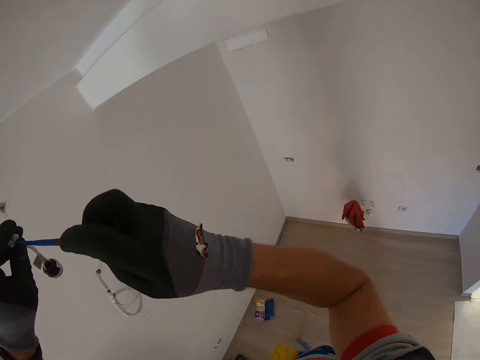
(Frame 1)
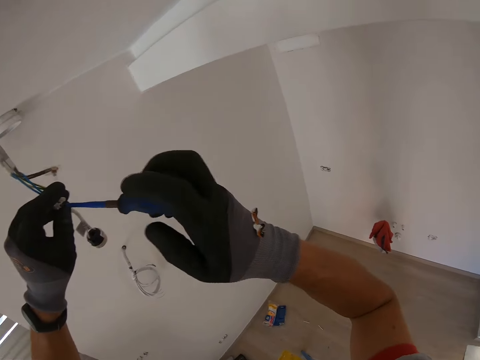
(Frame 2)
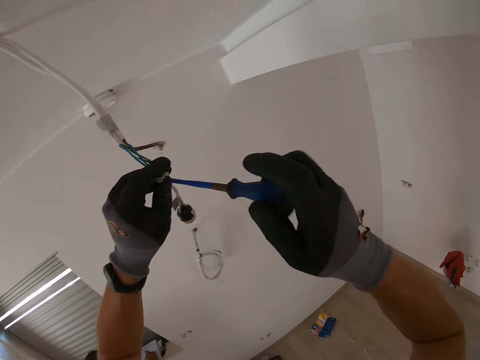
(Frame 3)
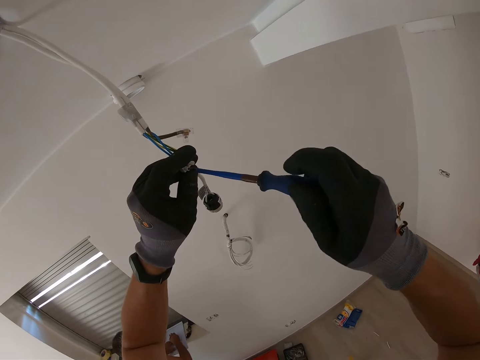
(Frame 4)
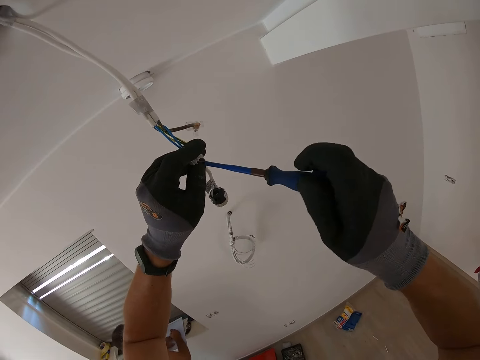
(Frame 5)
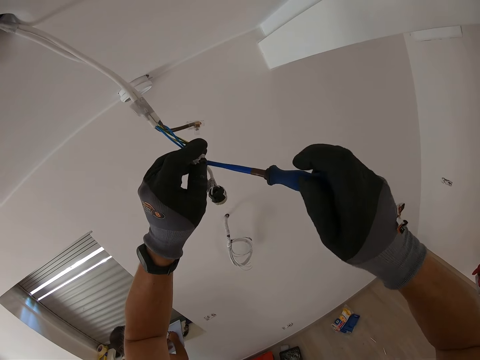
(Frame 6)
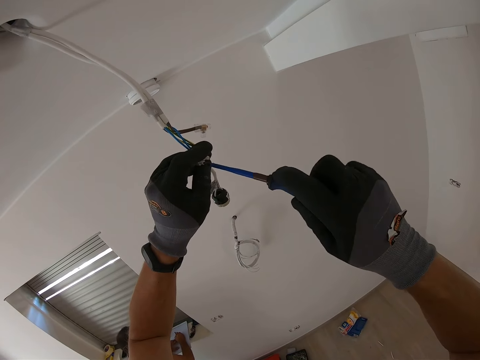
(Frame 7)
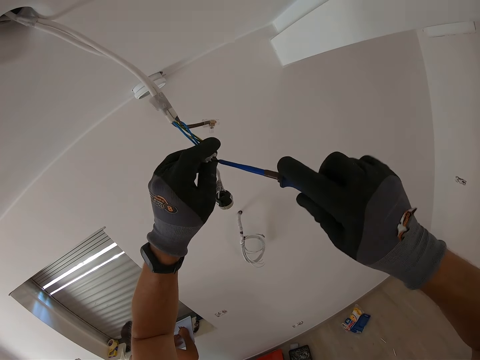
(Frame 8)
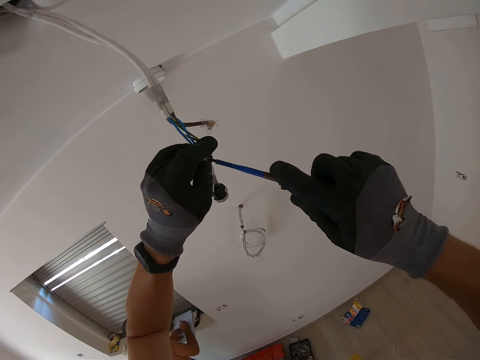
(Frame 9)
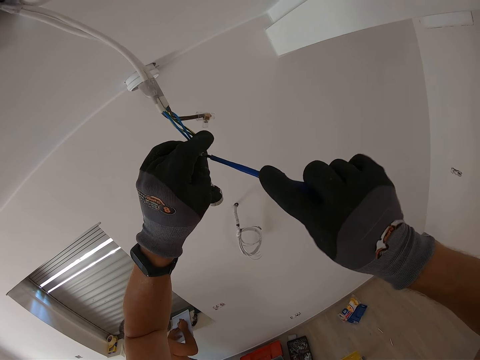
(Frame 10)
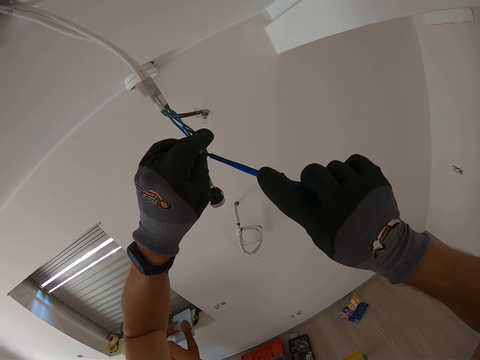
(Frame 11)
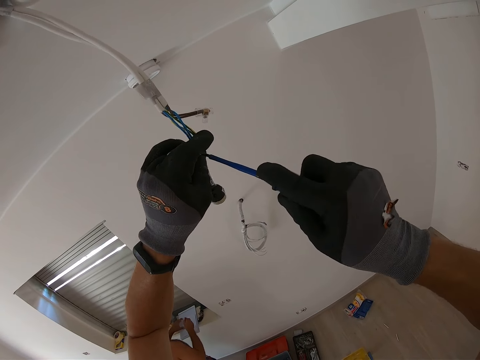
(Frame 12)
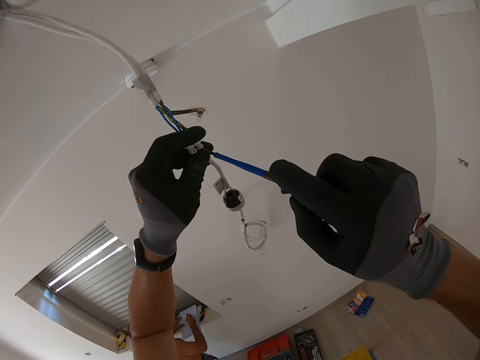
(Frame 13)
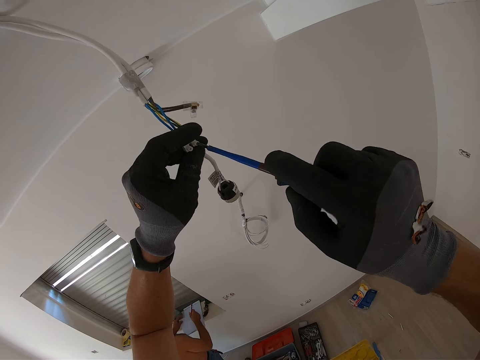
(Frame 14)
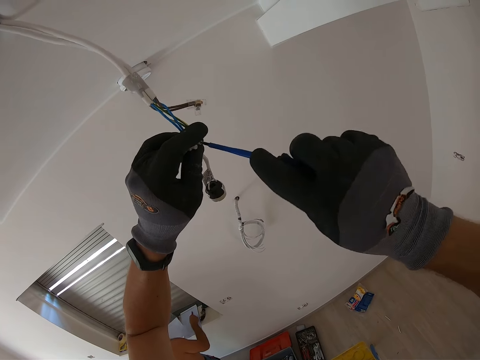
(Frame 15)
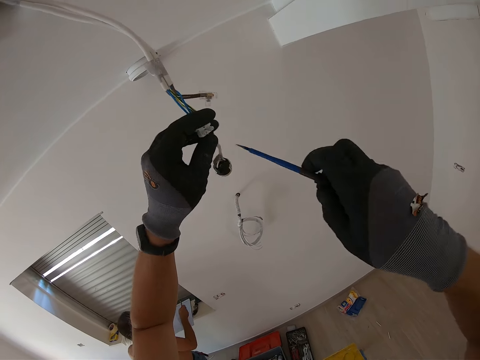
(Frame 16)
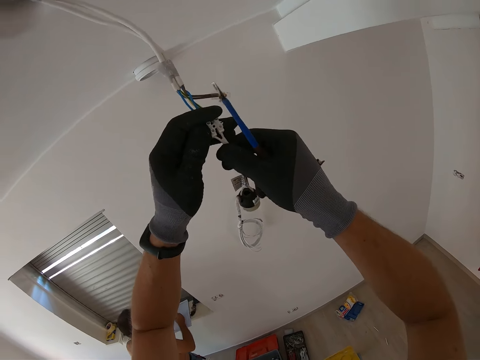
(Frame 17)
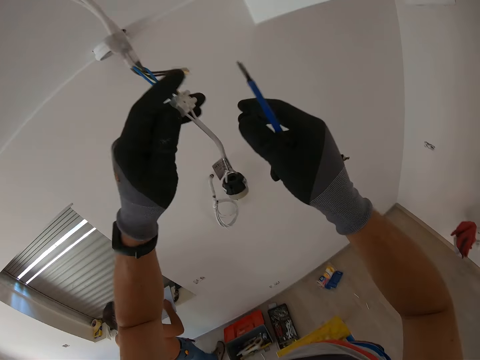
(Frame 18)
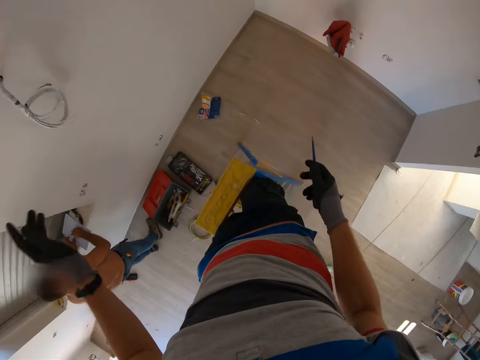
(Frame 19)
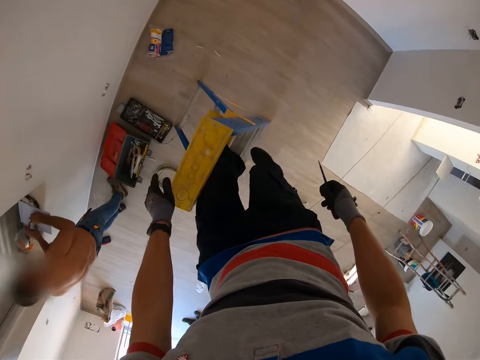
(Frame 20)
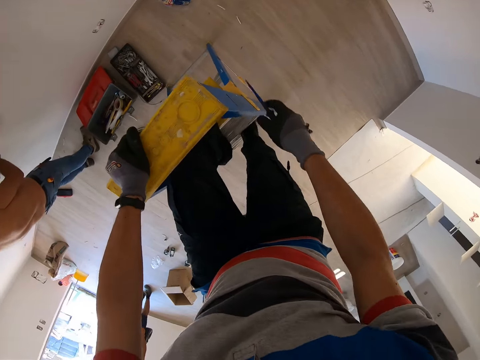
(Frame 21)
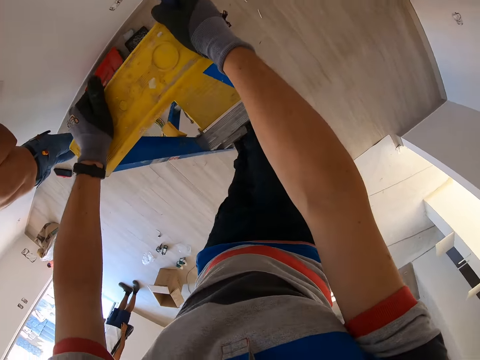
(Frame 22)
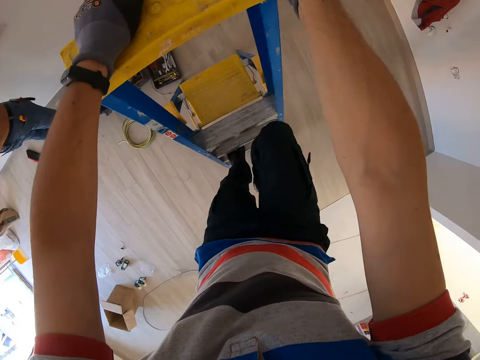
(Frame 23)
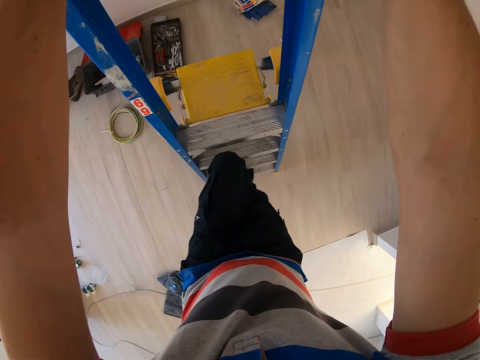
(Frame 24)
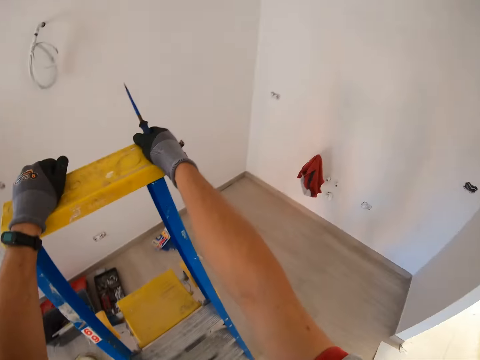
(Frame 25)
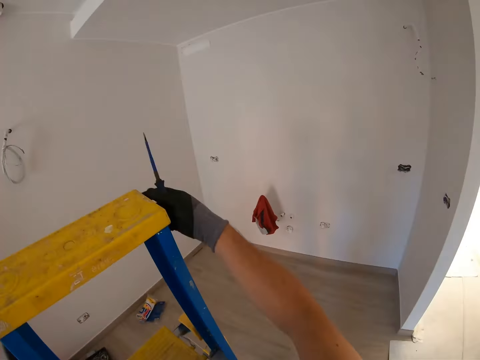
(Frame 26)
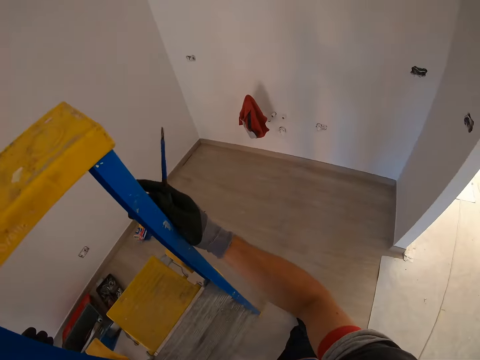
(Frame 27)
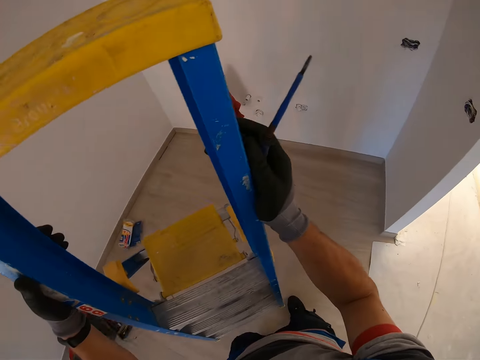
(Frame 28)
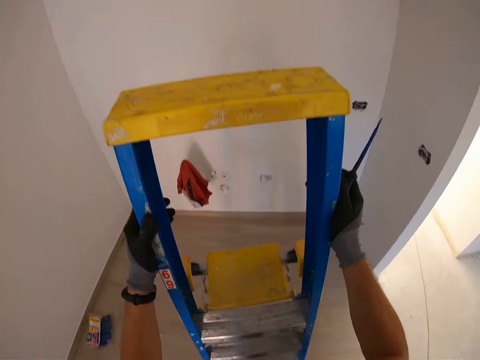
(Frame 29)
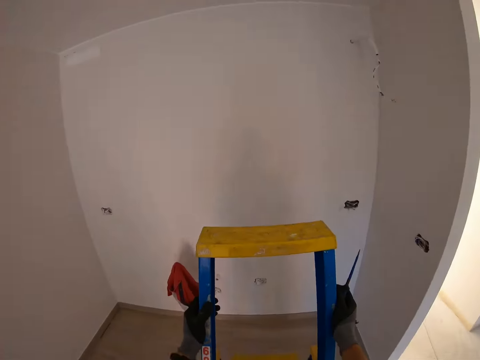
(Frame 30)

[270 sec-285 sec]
The camera wearer holds a screwdriver. They pull a wire. They go down the ladder with the screwdriver. They hold the screwdriver. They move the ladder.

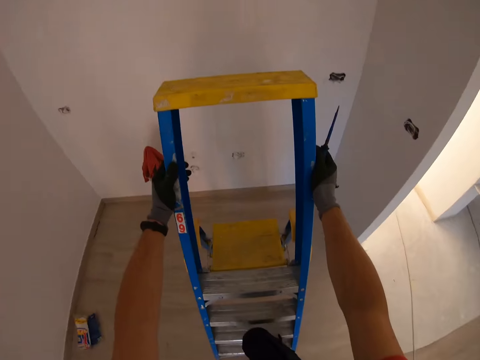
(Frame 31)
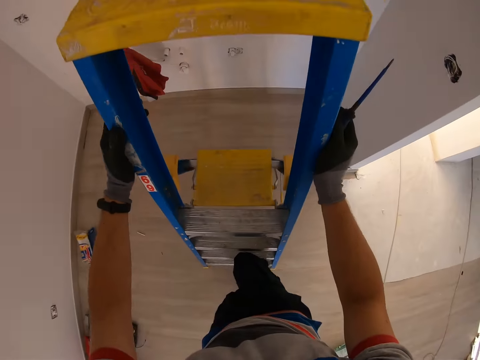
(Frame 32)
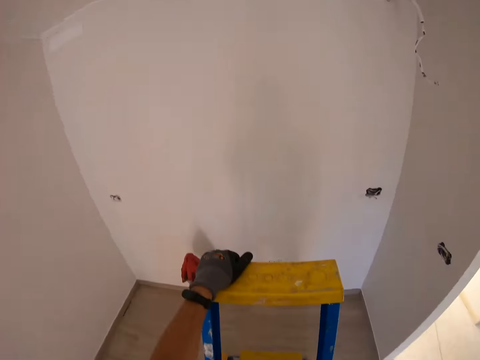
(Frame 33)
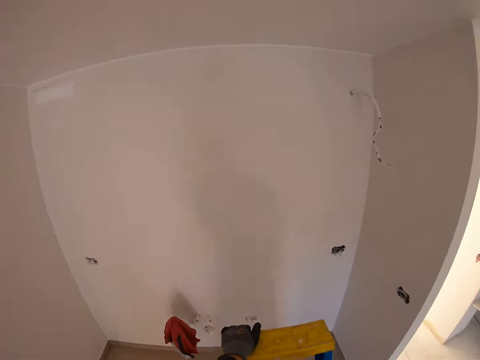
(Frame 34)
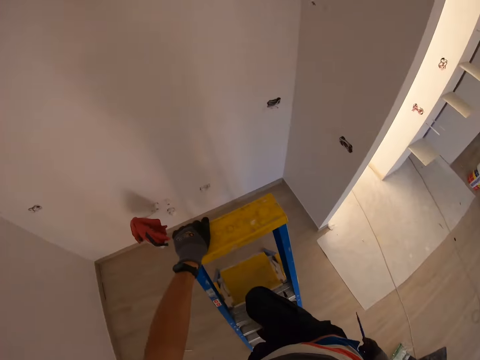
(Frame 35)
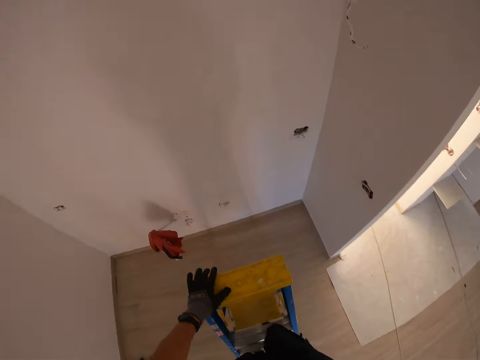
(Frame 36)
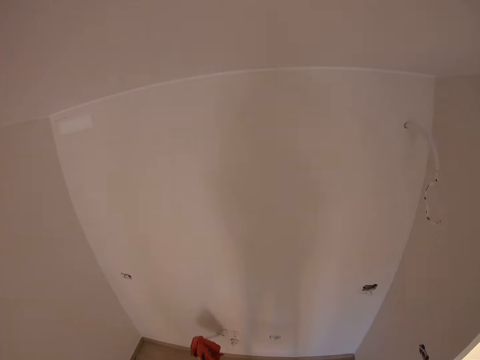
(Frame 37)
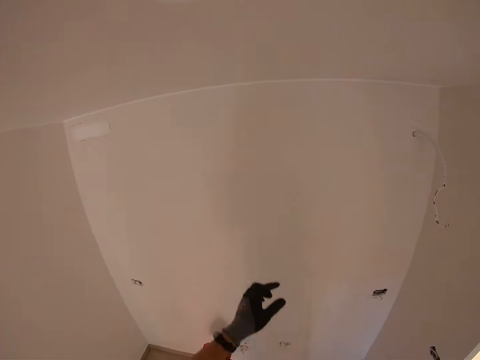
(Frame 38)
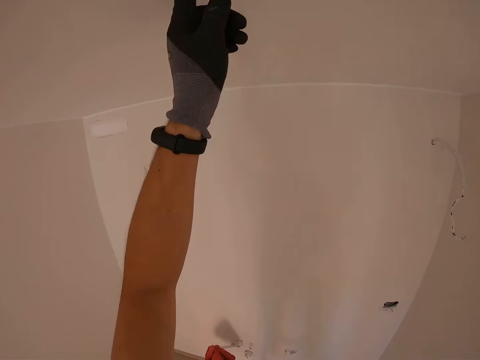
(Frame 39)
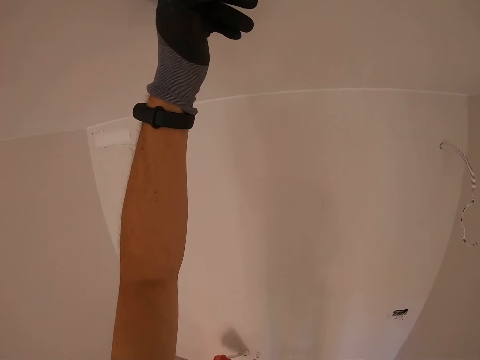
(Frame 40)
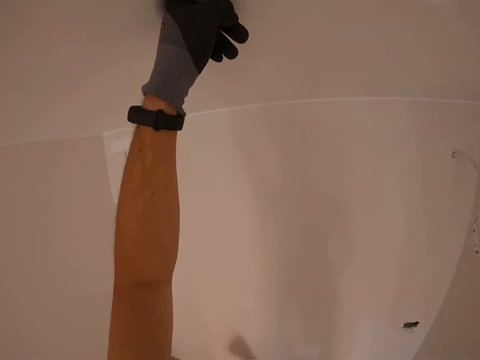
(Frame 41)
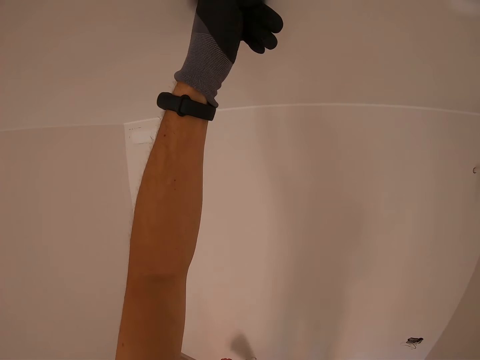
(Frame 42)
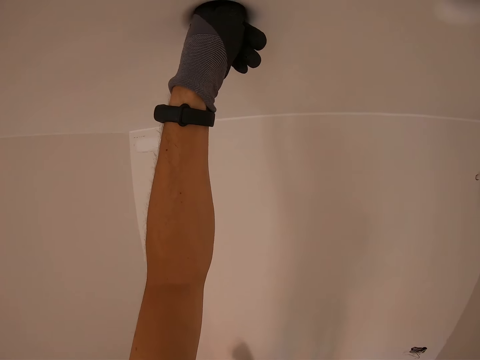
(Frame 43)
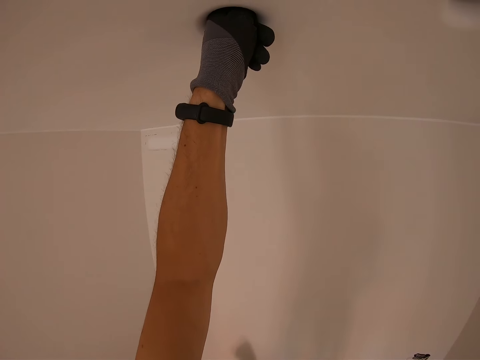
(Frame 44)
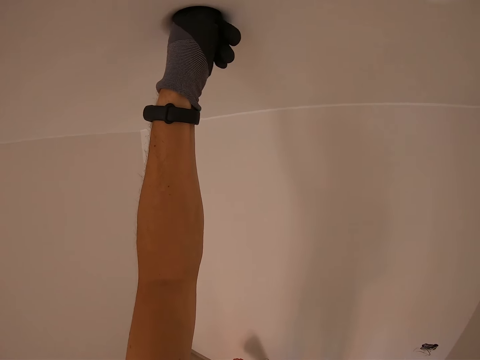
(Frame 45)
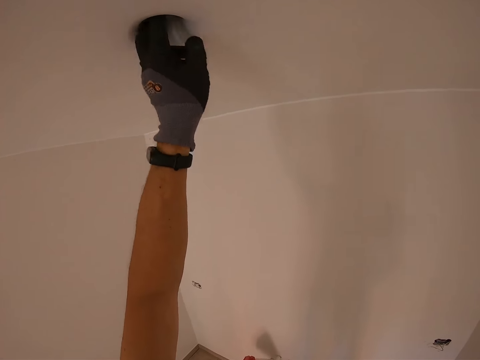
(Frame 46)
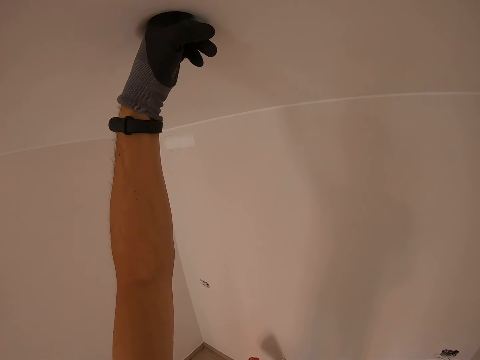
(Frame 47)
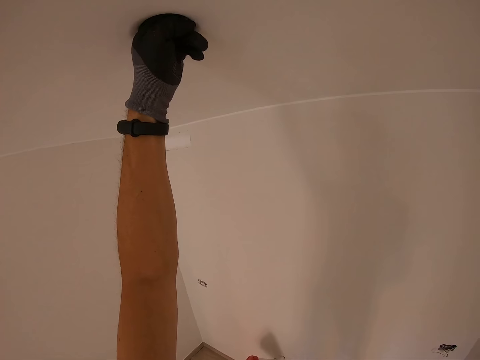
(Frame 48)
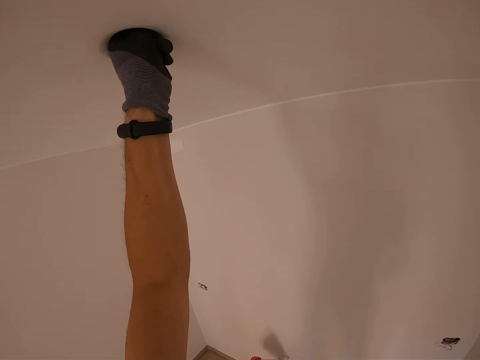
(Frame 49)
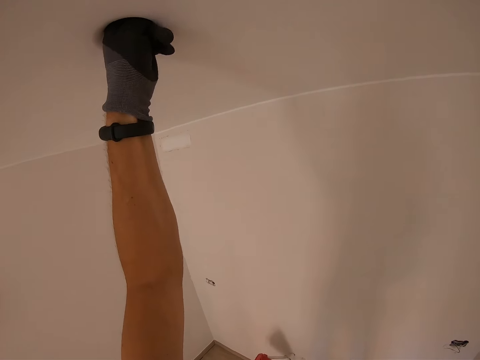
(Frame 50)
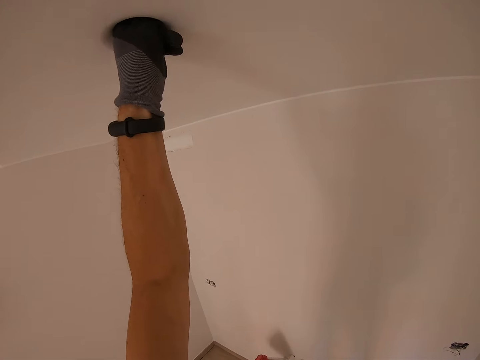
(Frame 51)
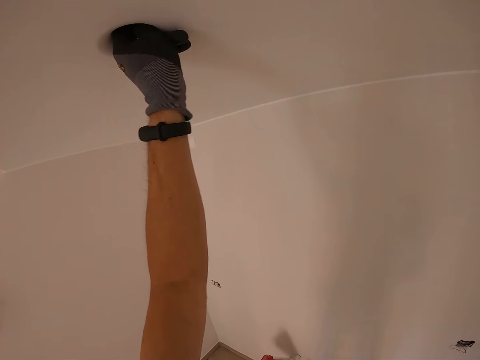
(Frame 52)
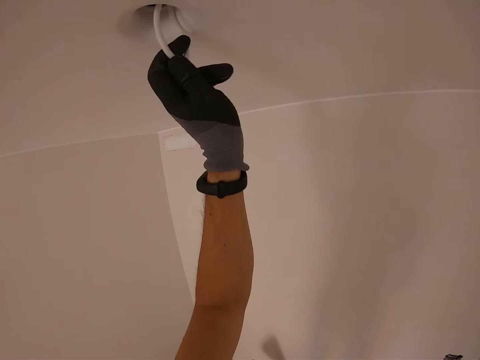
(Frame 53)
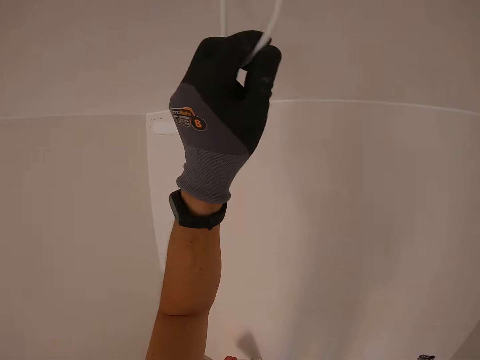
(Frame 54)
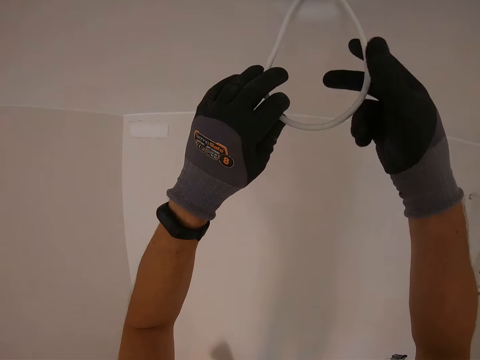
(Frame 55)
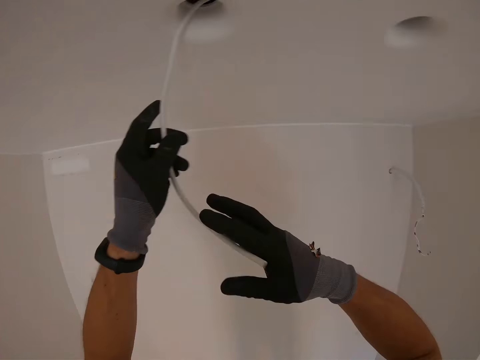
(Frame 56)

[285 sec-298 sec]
The camera wearer climbs a ladder with a screwdriver. They dip fingers inside a hole on the ceiling. They remove the wire from the hole. They pull the wire from the ceiling hole.
